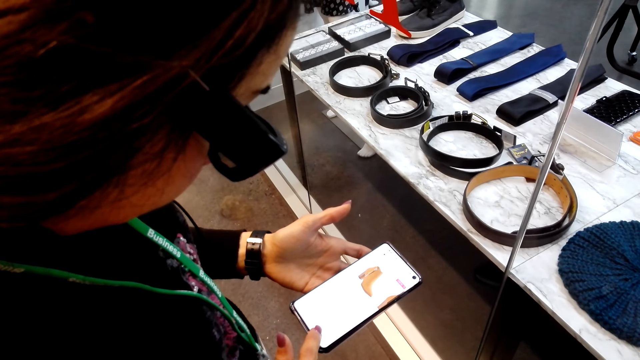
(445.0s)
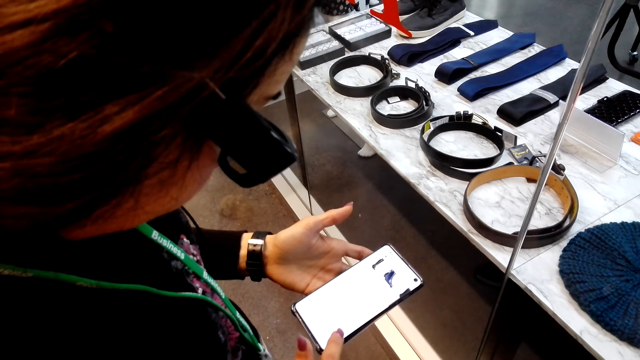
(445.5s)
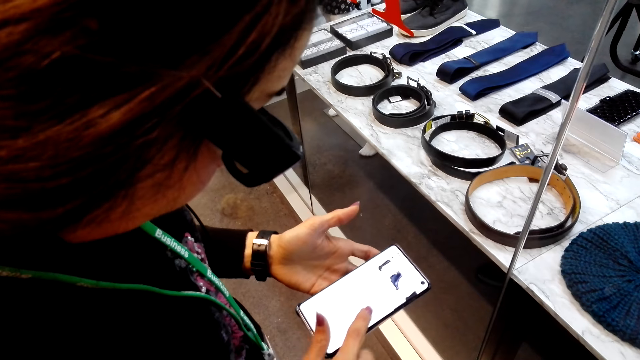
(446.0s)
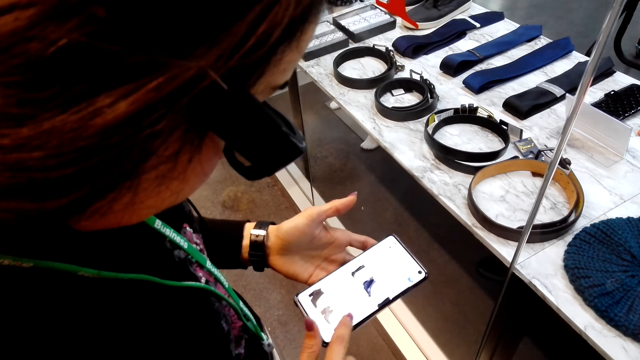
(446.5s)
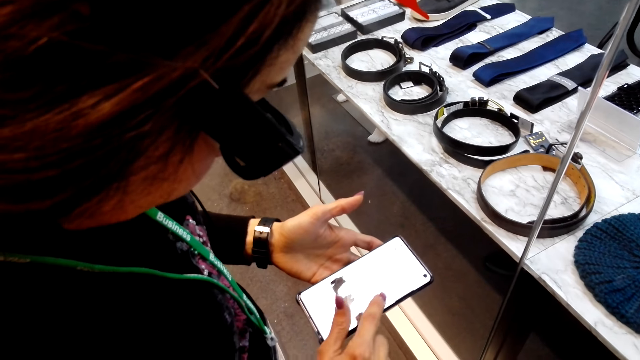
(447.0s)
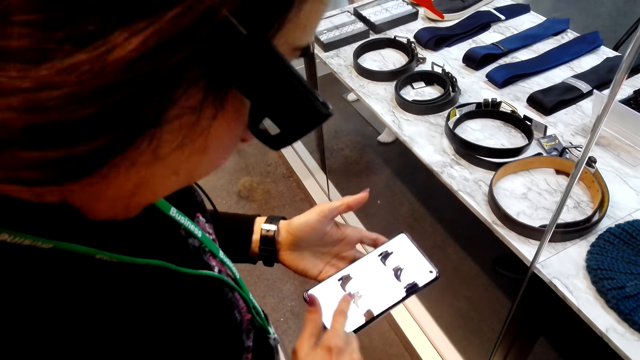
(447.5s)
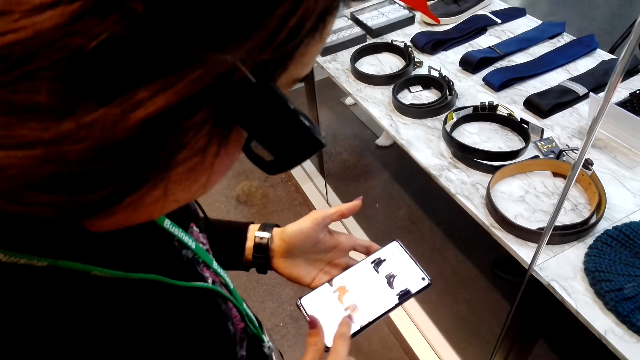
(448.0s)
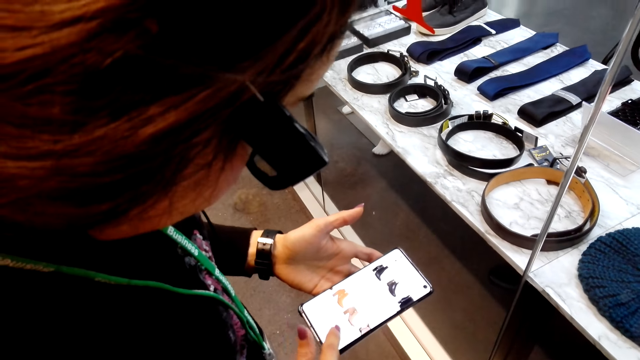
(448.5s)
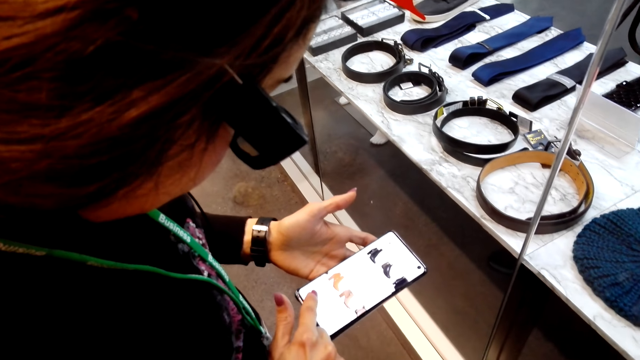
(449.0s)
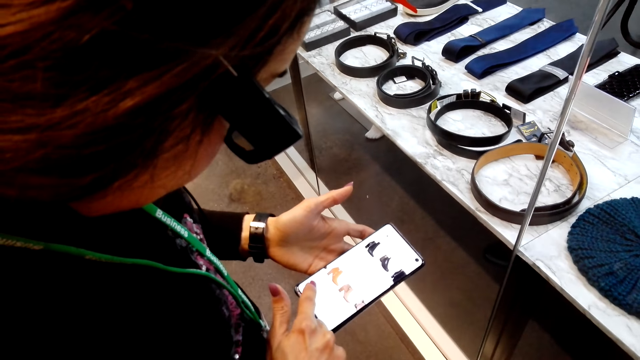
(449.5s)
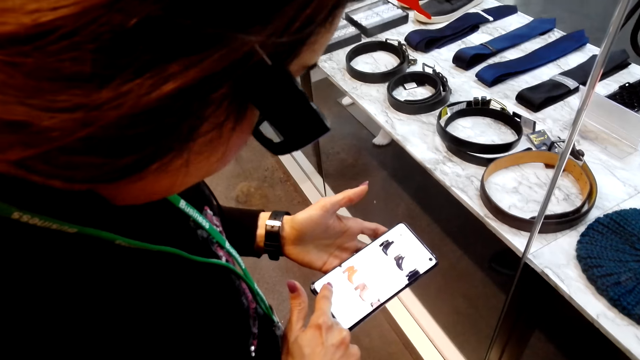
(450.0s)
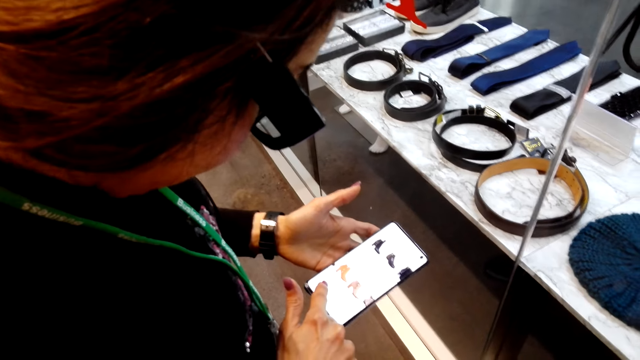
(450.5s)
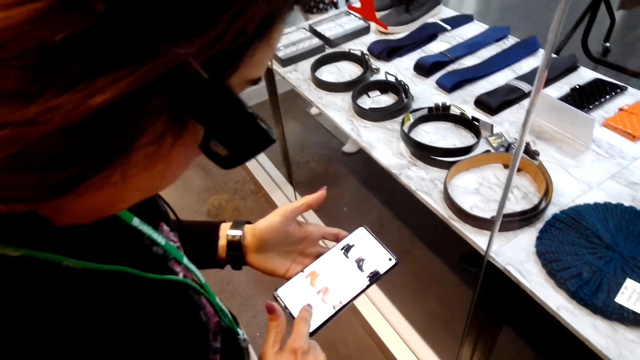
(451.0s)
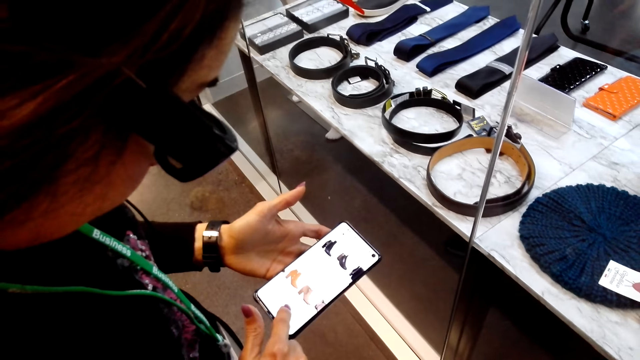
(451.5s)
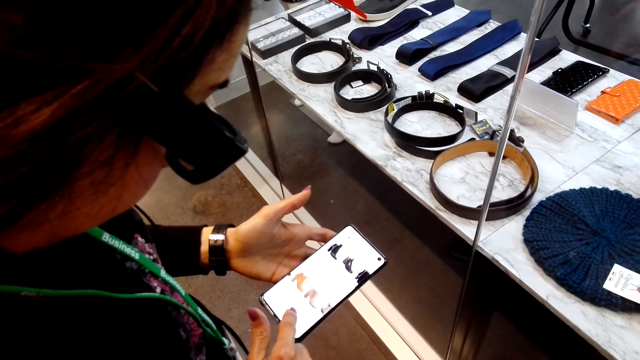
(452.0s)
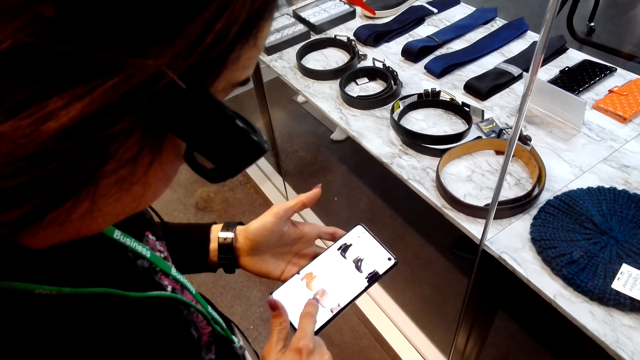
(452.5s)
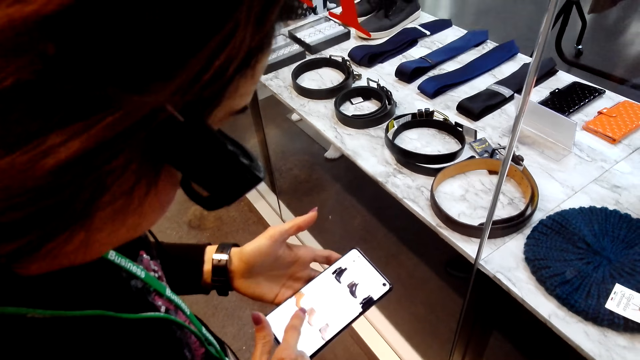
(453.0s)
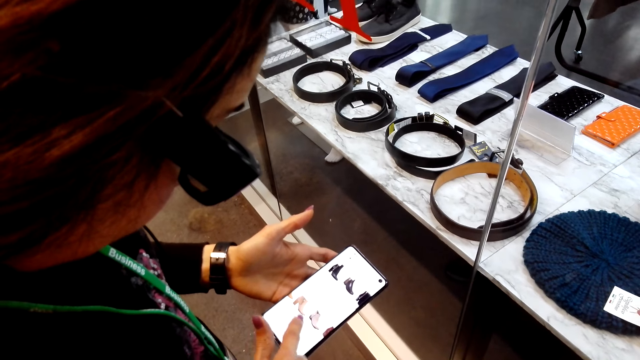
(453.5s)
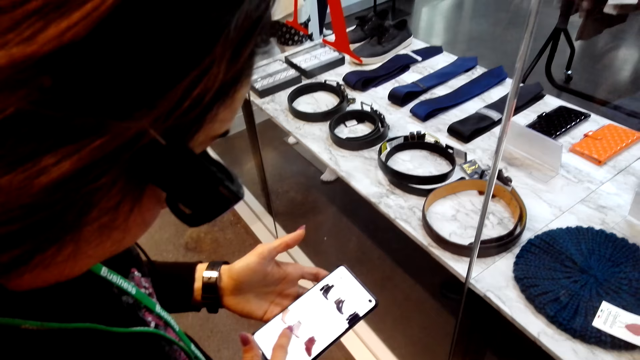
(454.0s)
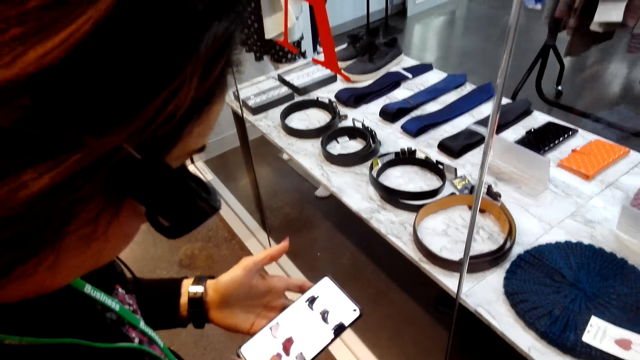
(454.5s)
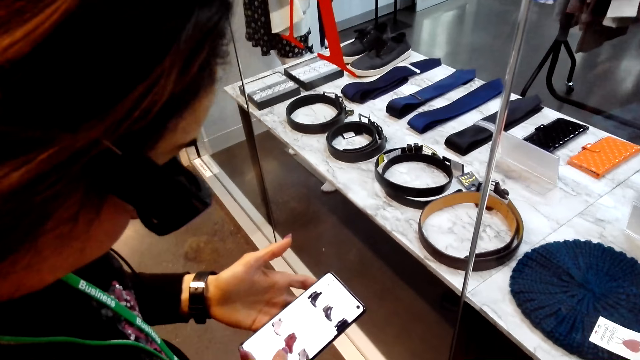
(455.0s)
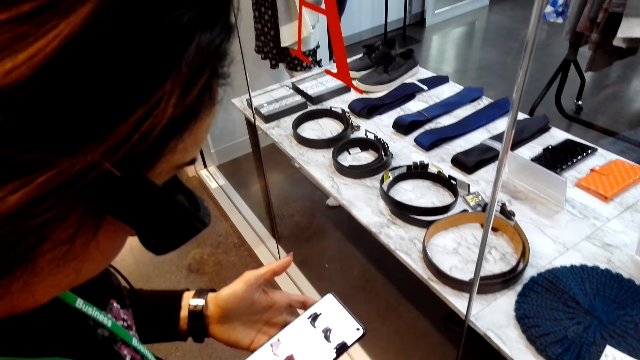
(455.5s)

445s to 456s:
A lady scrolls a phone with the right index finger in a store.

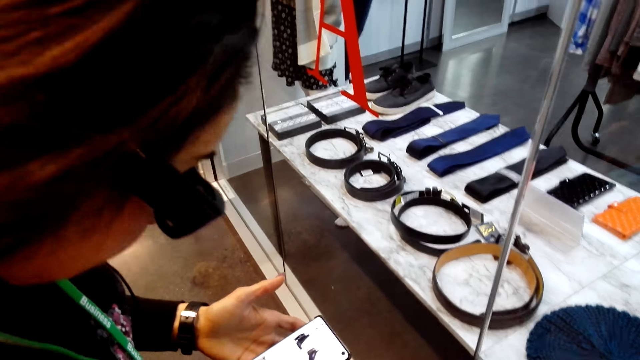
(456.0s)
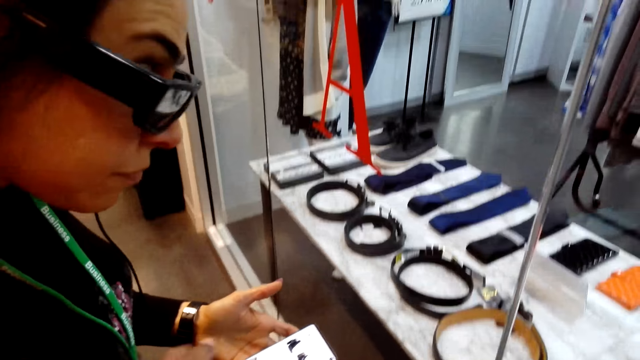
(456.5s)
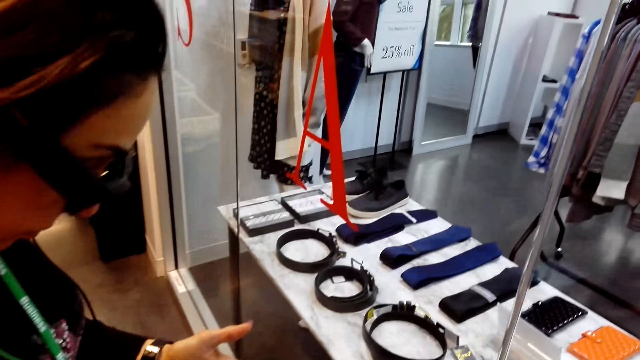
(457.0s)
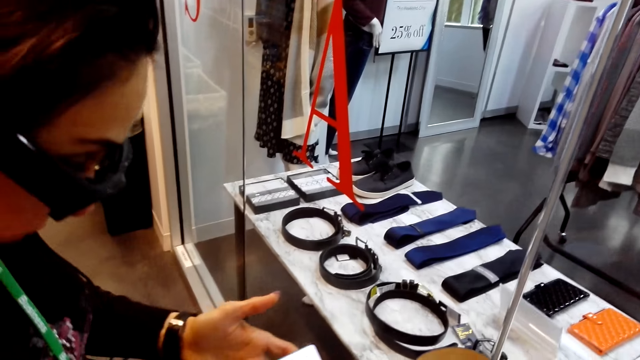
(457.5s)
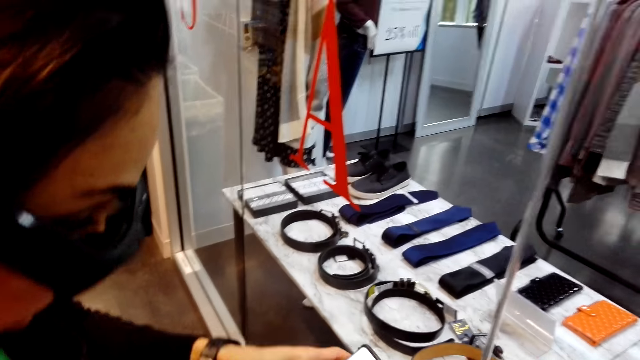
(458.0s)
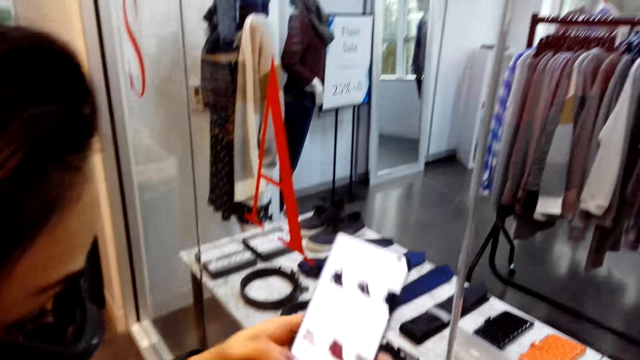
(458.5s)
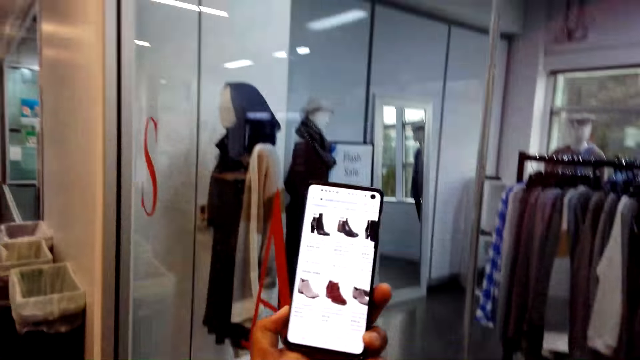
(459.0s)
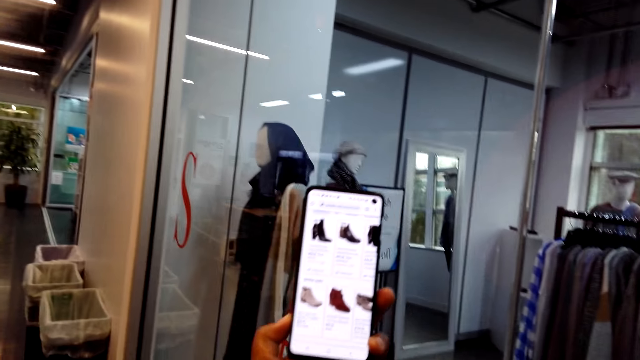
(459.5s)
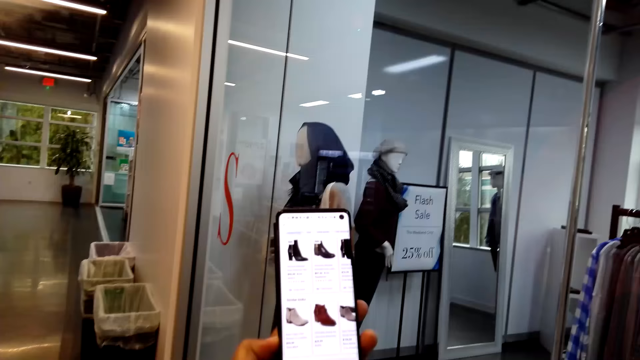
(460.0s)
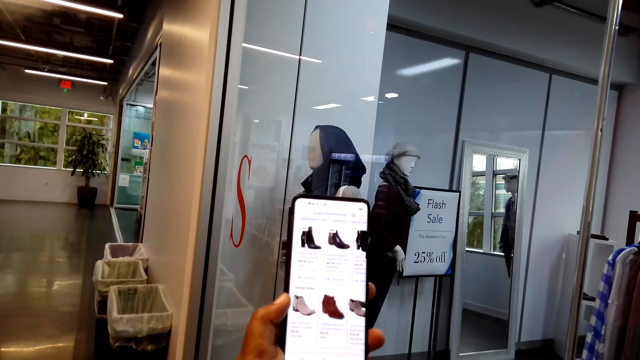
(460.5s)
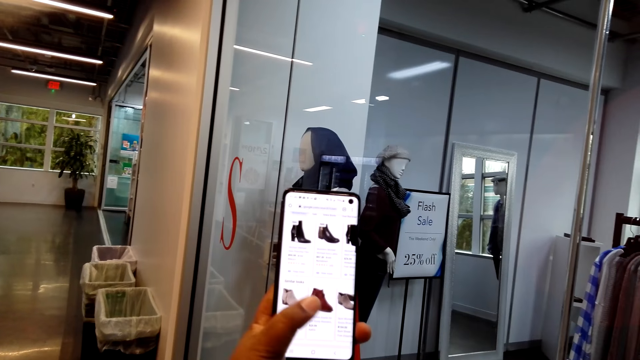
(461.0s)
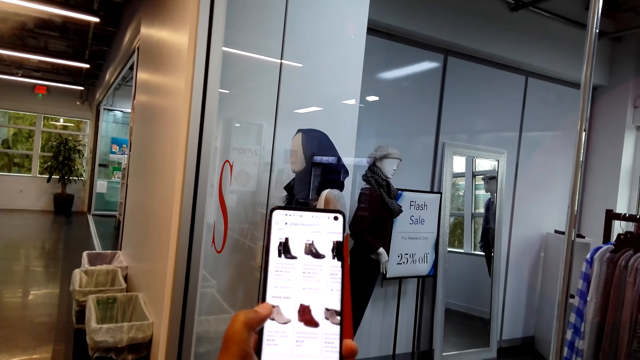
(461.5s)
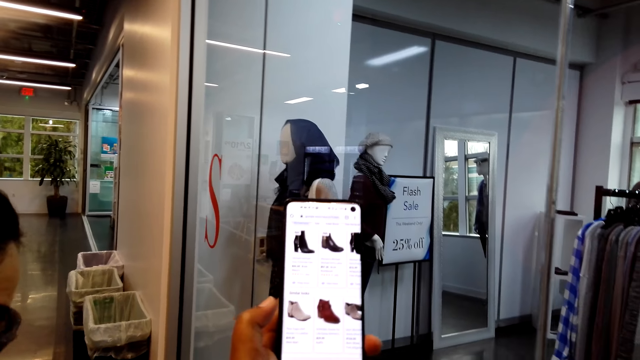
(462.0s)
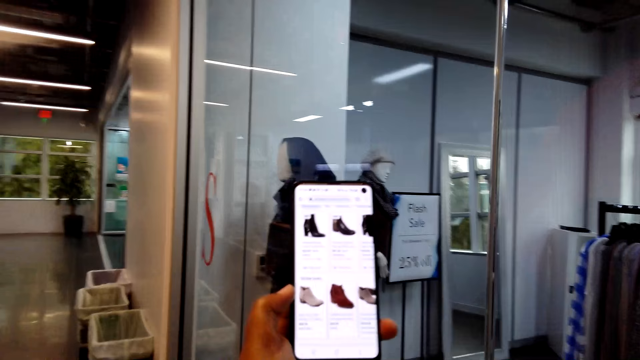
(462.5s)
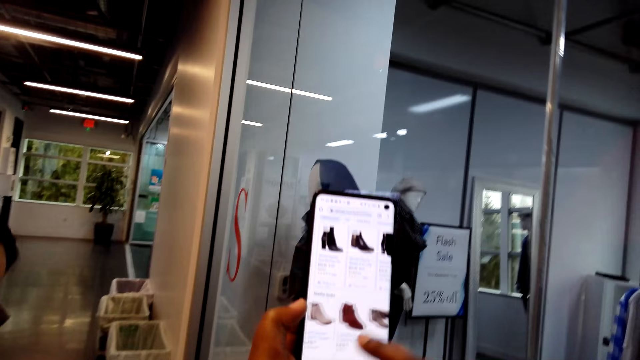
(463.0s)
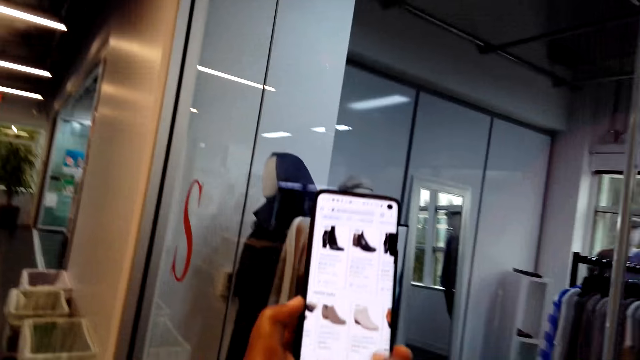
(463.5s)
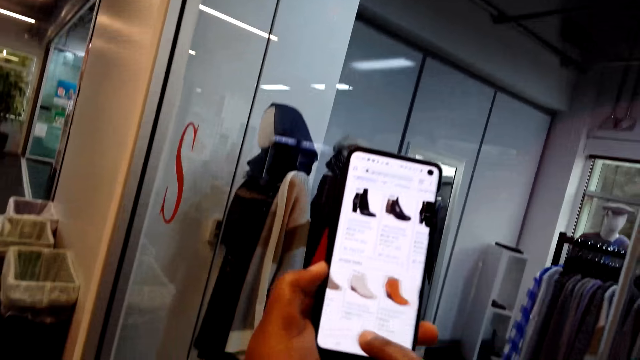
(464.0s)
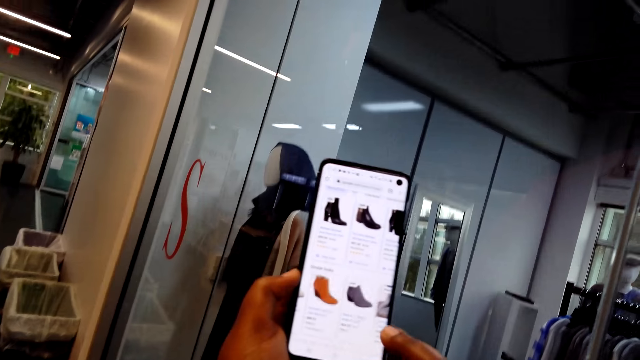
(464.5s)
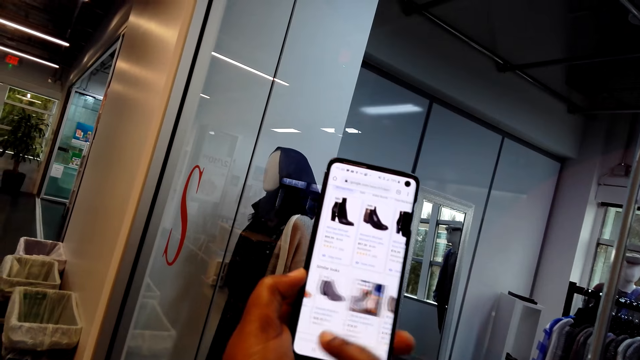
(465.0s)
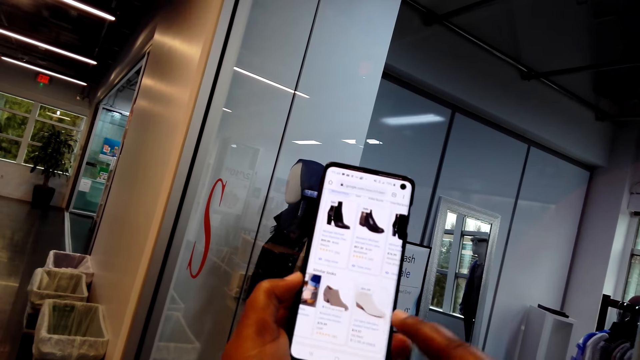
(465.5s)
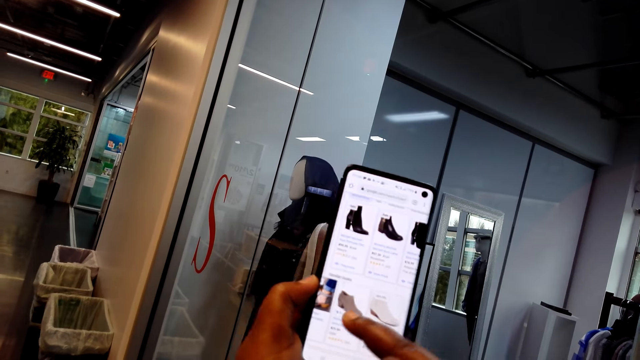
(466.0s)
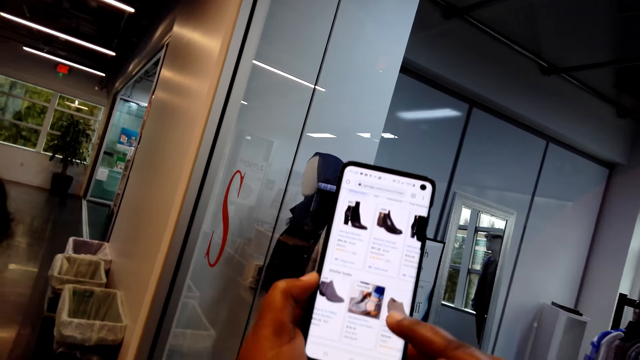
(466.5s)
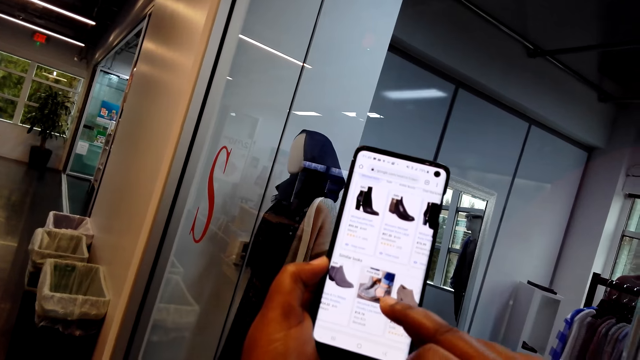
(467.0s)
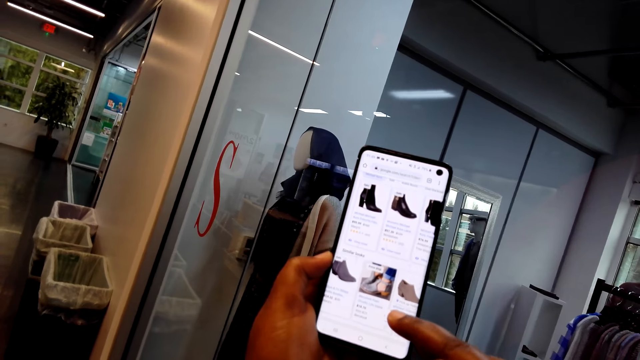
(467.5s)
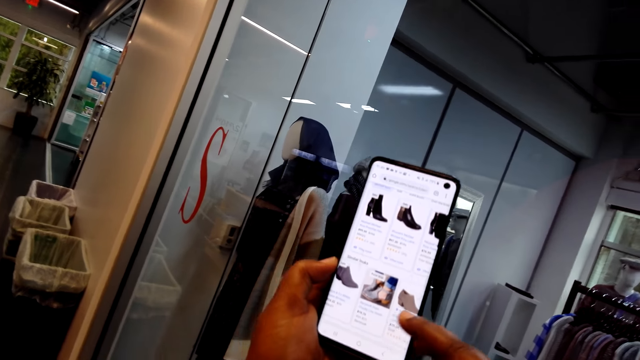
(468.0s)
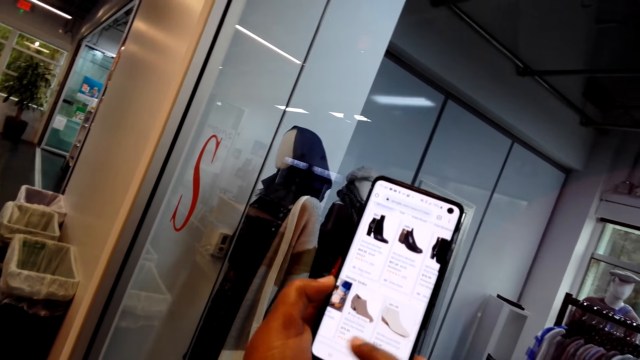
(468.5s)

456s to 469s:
The camera wearer takes the phone from a woman's hand. The woman holds the phone with her left hand in a store. The camera wearer holds the phone up and swipes on the phone's screen. The woman scrolls the phone with the right index finger in the store.
